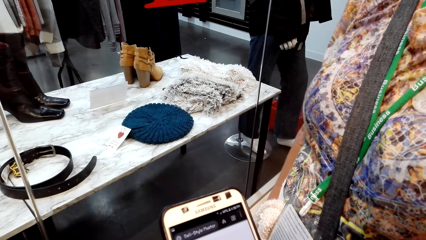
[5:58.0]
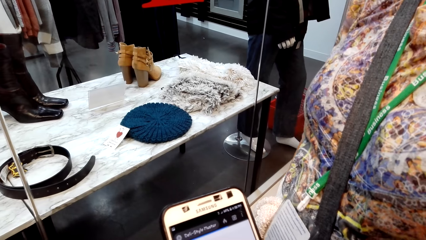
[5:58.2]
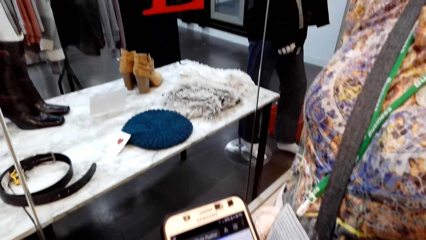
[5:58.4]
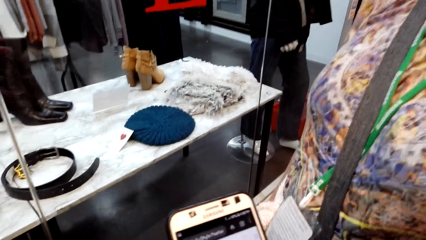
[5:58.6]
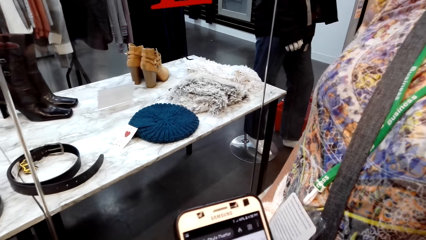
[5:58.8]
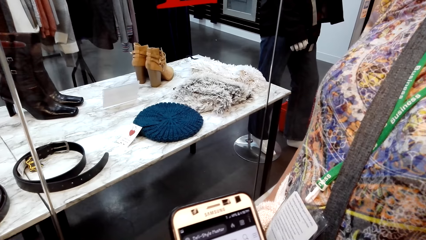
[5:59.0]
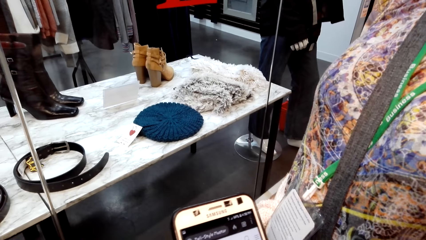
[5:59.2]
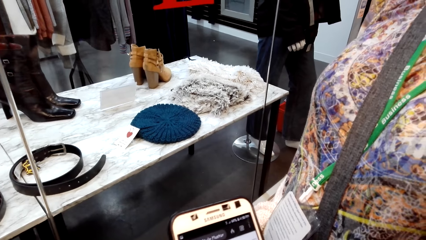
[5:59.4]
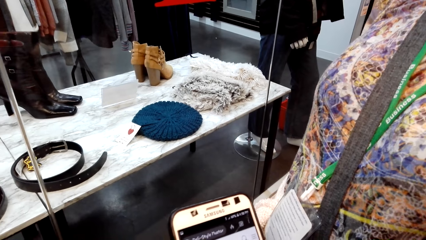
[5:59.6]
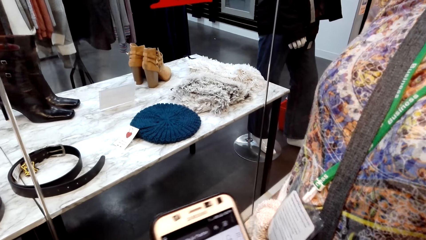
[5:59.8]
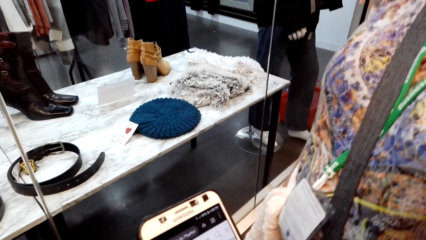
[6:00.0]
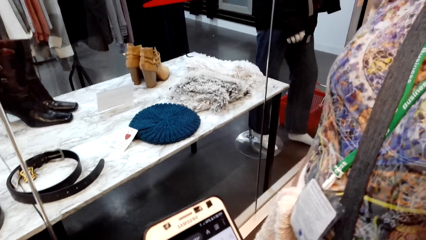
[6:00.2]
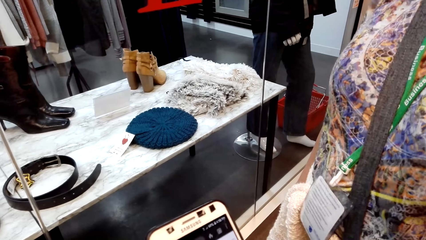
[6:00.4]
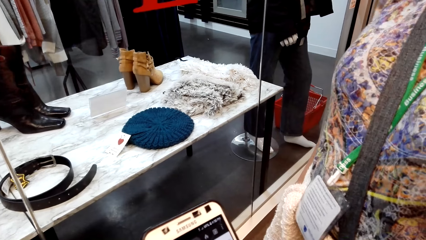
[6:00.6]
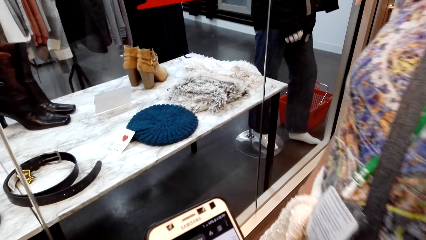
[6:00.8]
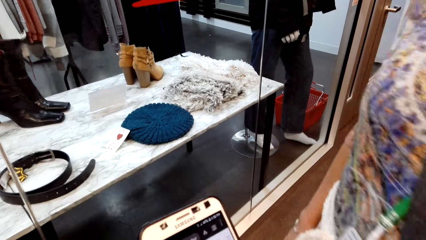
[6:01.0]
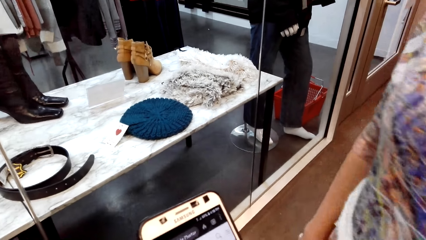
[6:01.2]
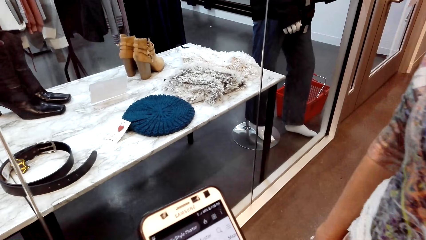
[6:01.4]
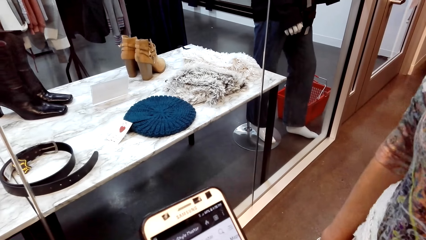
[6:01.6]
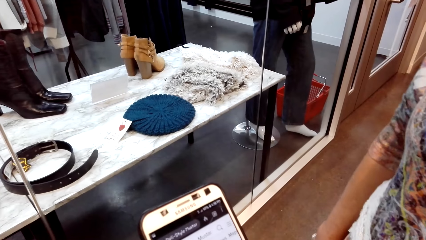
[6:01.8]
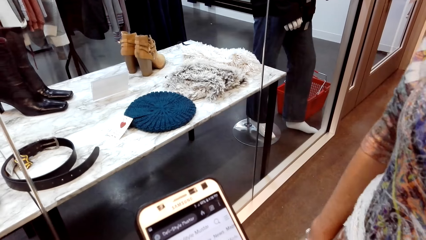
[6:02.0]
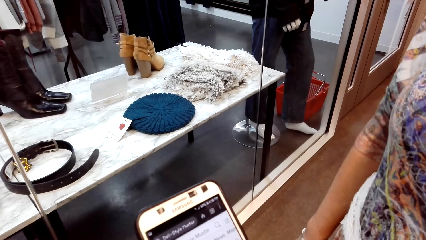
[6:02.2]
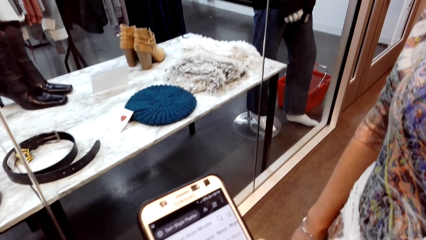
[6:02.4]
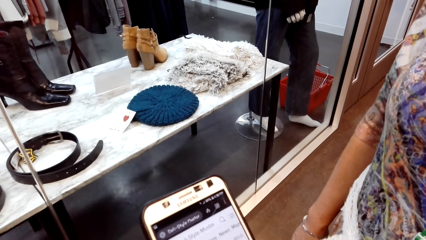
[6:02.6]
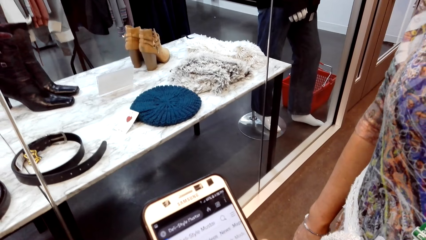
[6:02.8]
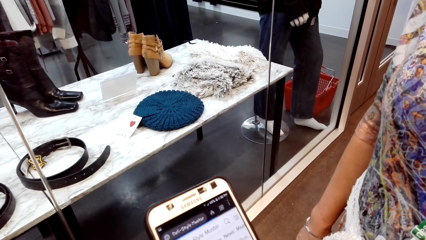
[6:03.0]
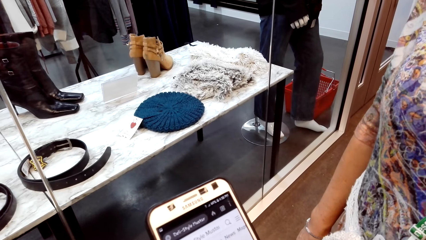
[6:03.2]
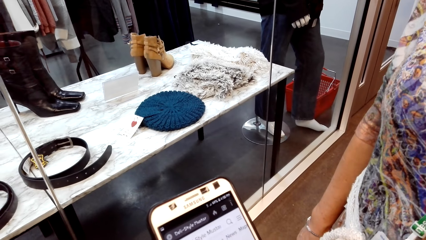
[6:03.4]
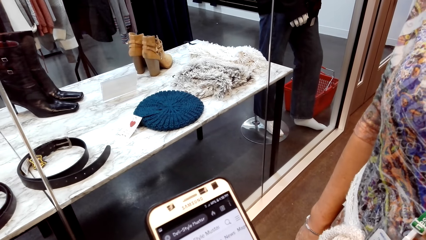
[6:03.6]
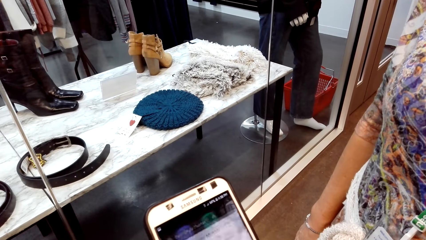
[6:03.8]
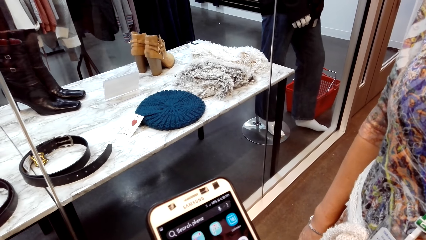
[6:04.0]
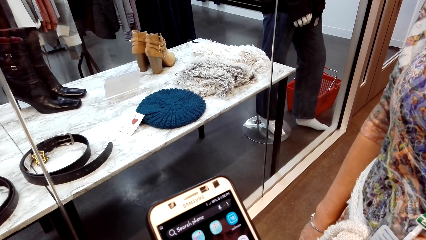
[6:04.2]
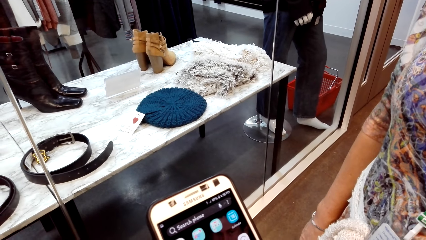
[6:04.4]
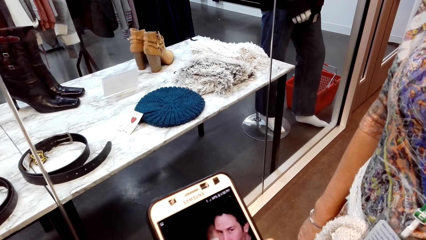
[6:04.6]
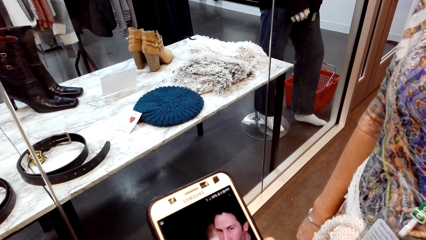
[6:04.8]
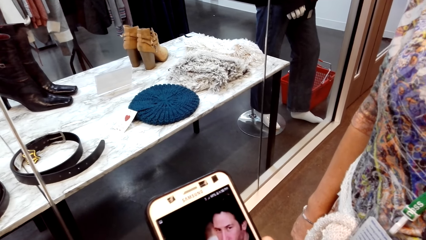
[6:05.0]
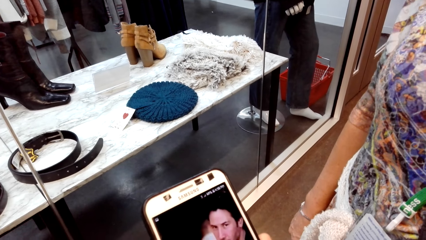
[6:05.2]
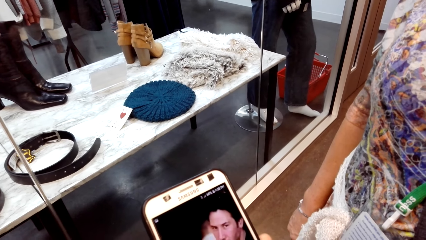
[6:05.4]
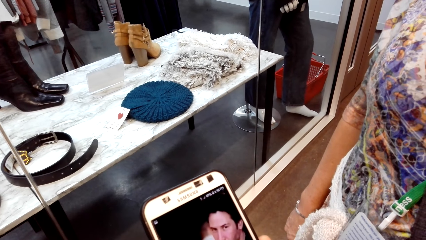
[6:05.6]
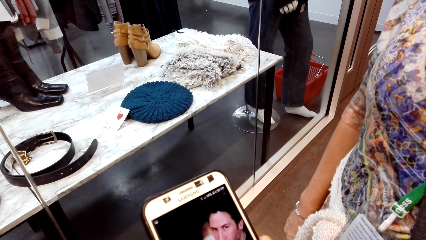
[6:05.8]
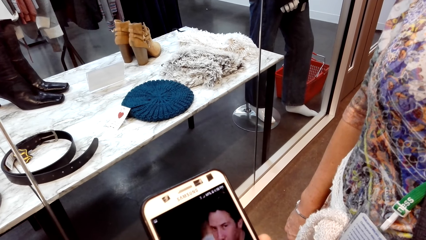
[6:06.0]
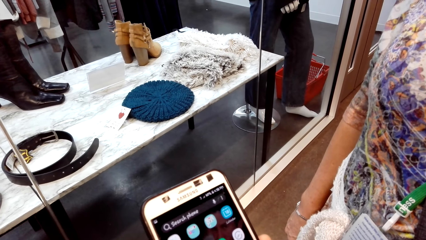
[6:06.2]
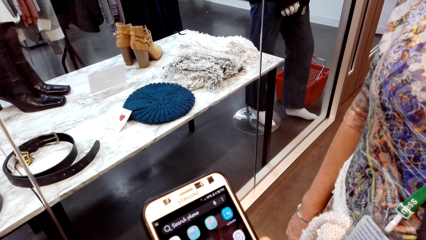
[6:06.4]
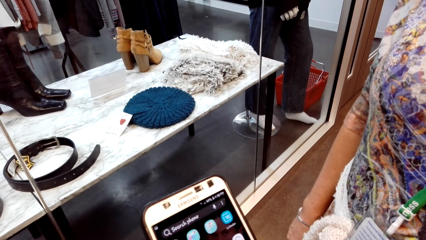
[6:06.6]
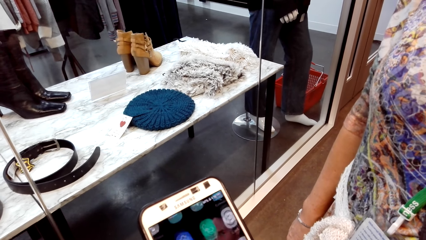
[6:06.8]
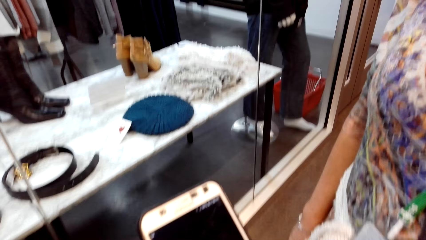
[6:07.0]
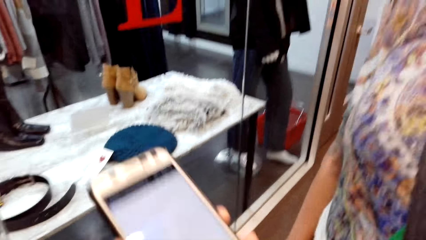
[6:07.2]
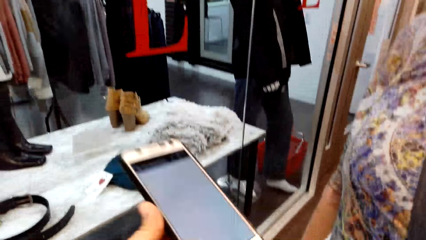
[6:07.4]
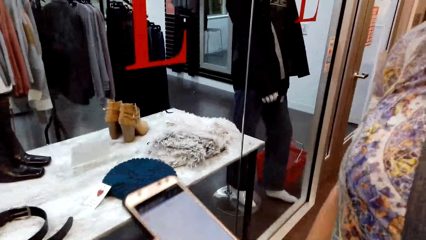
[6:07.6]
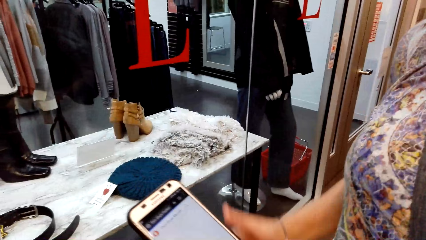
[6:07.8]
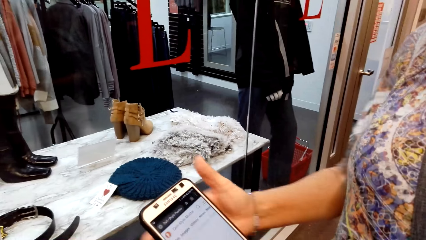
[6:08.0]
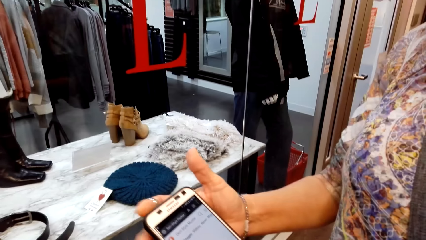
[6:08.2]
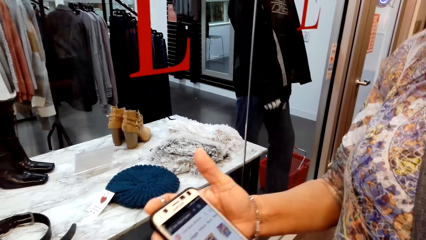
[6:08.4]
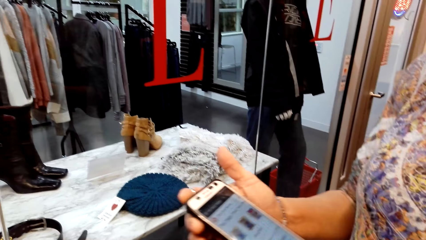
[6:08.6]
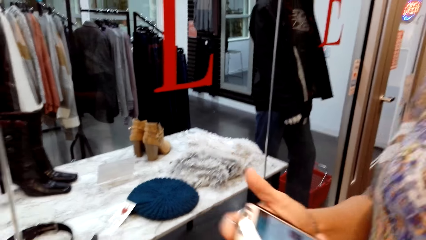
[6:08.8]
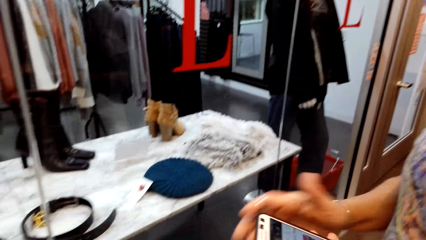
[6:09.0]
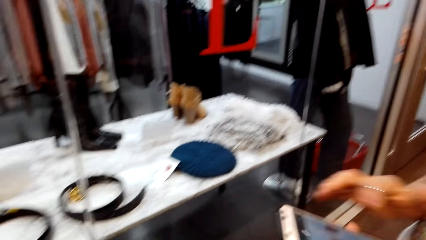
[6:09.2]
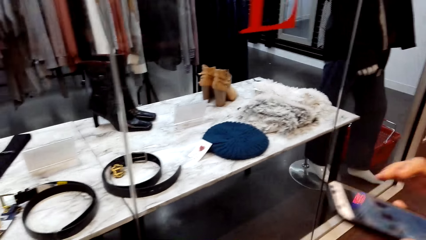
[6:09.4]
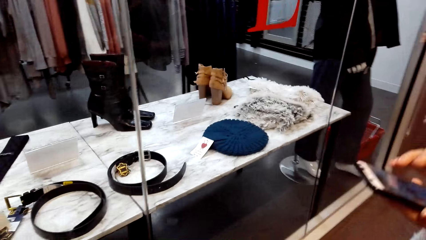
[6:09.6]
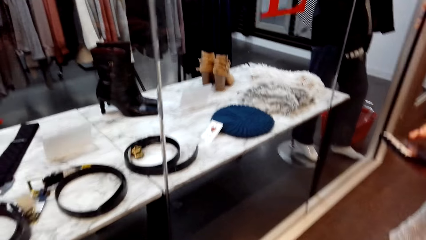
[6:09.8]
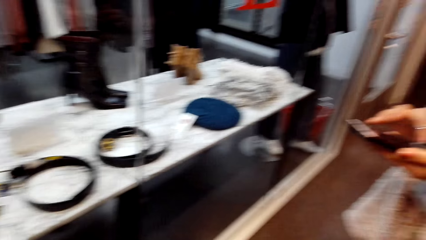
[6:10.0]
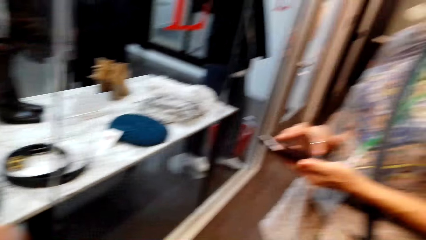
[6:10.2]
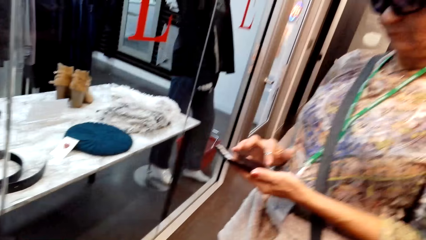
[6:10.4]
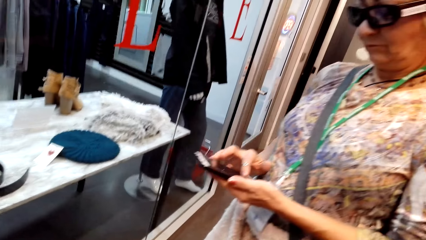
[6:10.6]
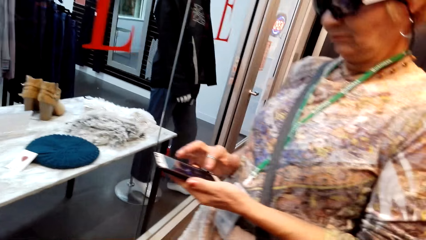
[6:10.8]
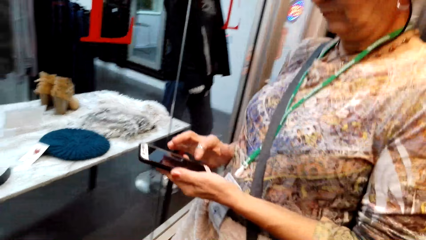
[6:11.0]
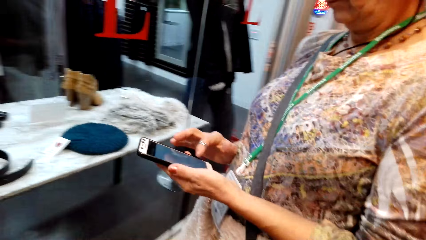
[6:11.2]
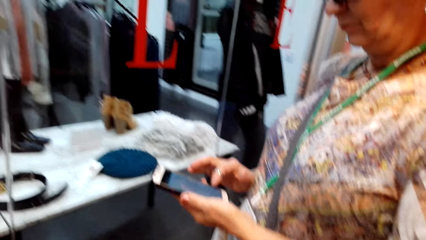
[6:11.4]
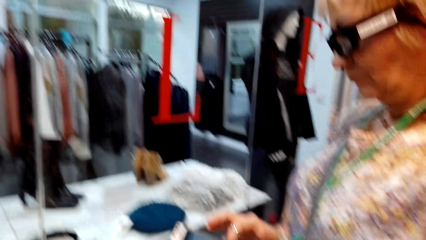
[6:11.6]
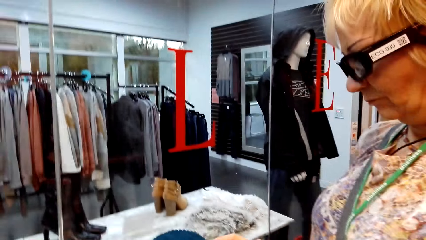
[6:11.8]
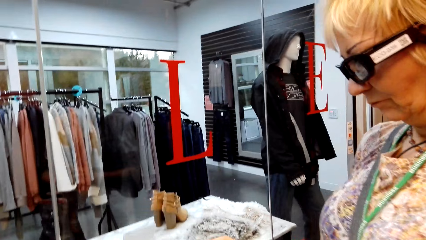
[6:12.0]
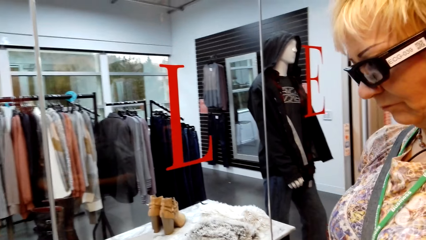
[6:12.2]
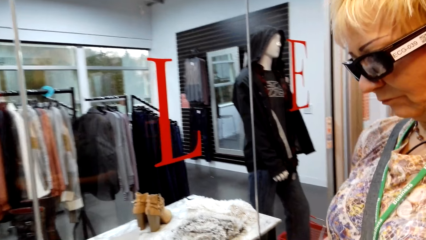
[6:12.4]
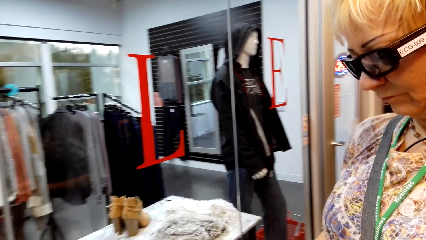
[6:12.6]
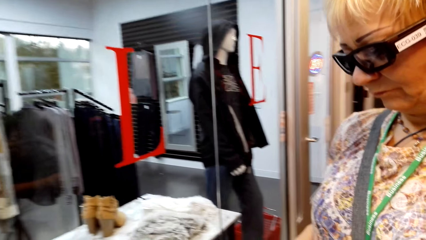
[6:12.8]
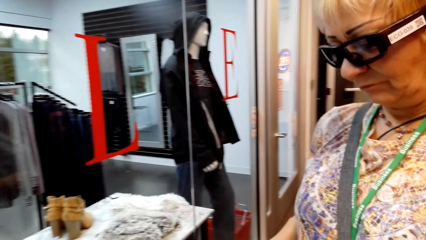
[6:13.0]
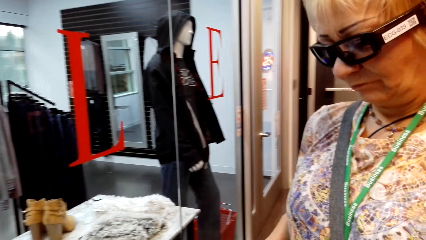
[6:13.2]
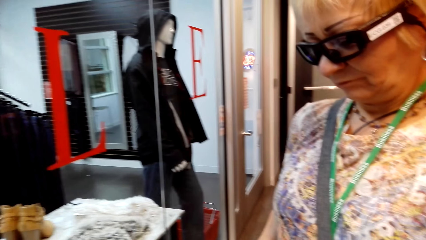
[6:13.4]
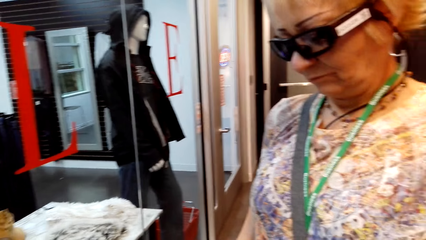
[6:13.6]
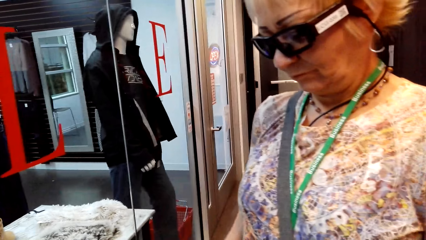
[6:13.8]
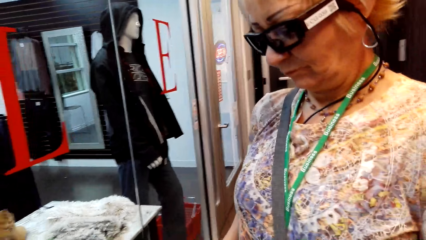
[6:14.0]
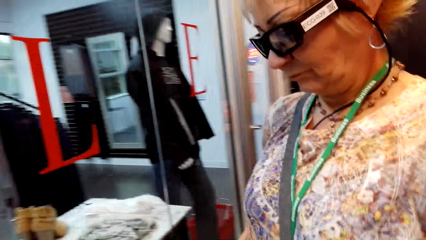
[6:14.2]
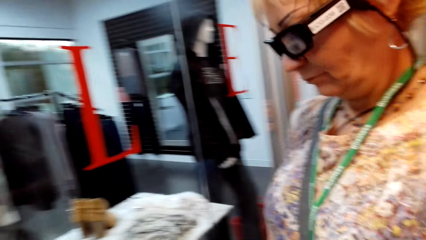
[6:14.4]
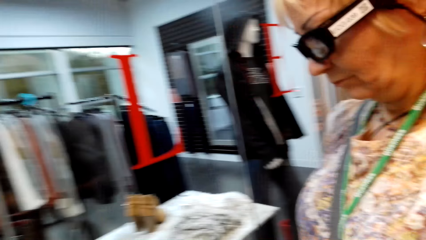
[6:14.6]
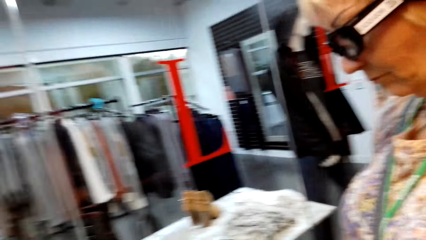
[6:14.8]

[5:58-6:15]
The camera wearer scrolls a phone. They give a lady the phone. The lady picks up the phone. The lady uses the phone.
